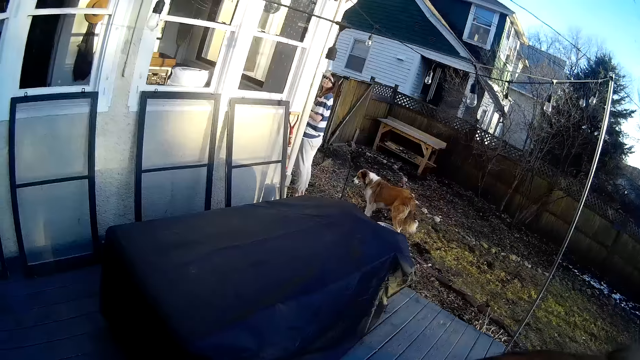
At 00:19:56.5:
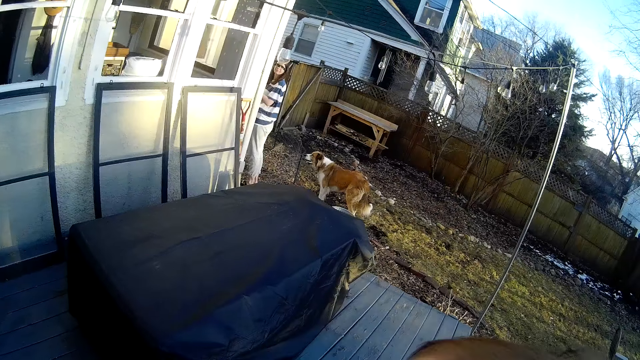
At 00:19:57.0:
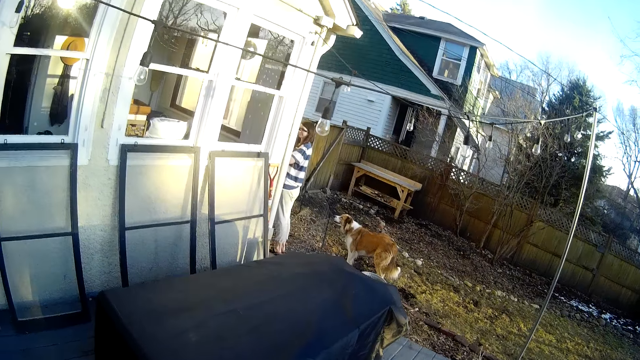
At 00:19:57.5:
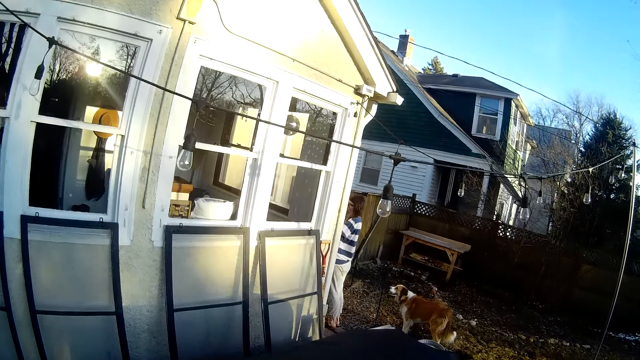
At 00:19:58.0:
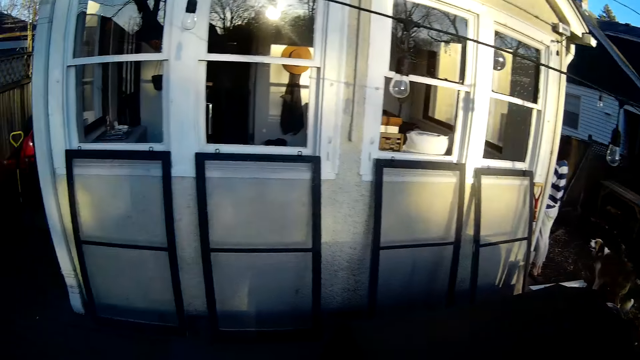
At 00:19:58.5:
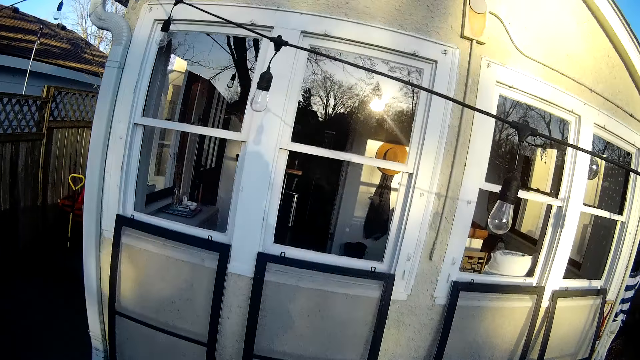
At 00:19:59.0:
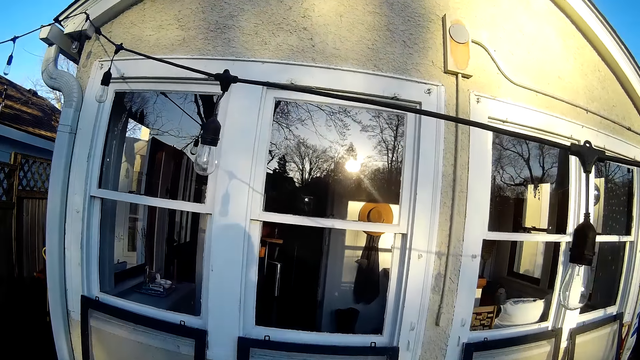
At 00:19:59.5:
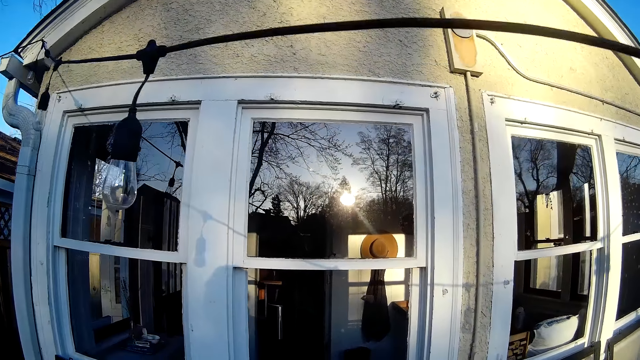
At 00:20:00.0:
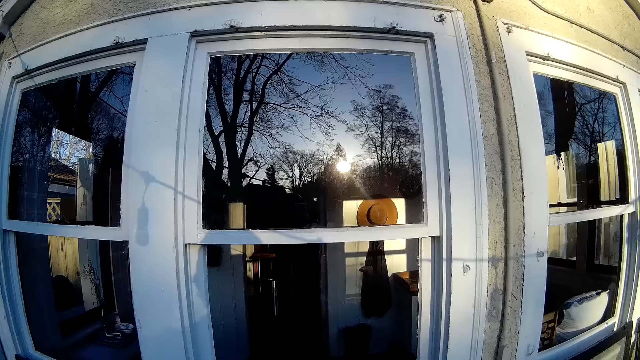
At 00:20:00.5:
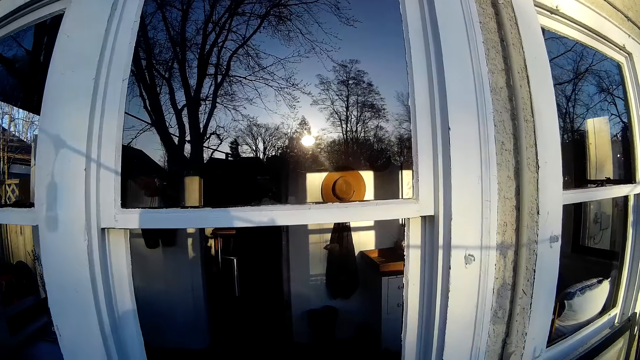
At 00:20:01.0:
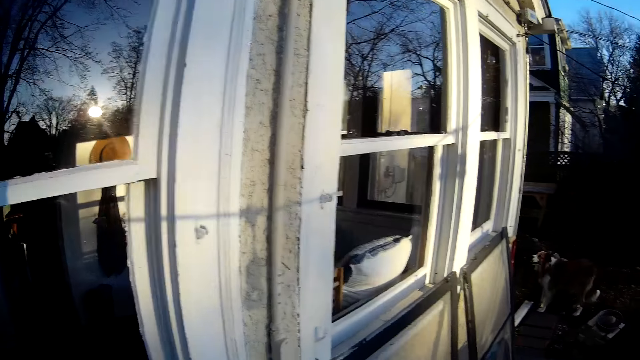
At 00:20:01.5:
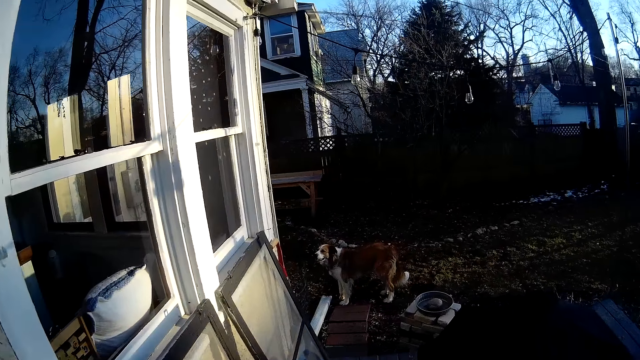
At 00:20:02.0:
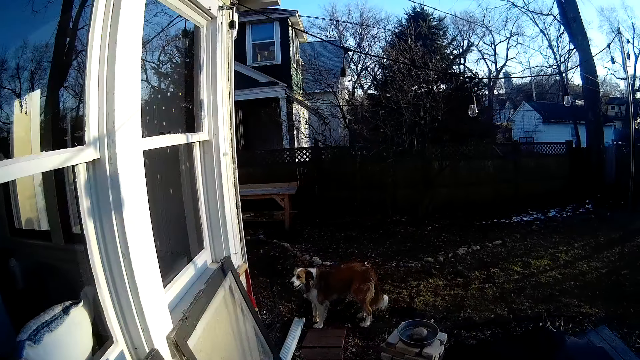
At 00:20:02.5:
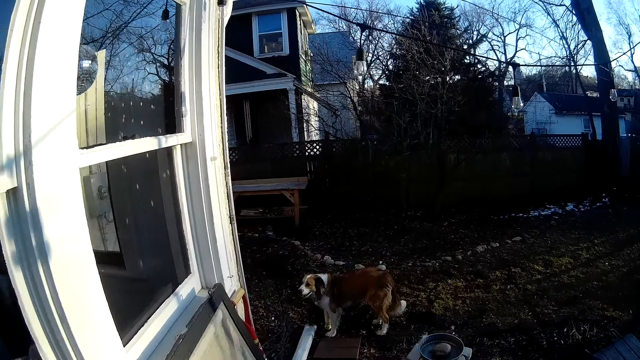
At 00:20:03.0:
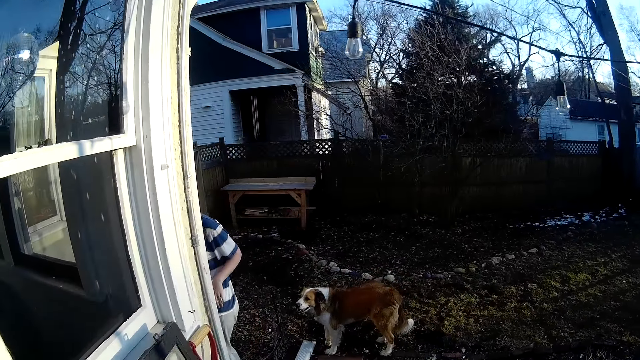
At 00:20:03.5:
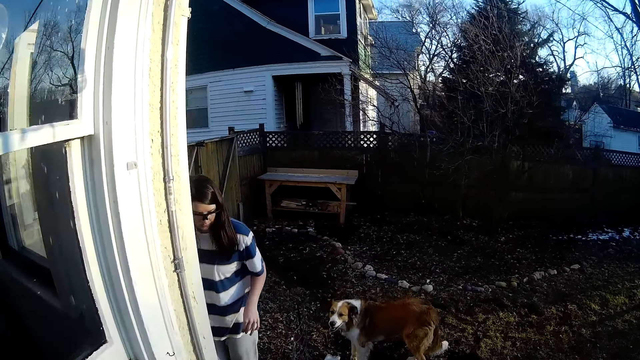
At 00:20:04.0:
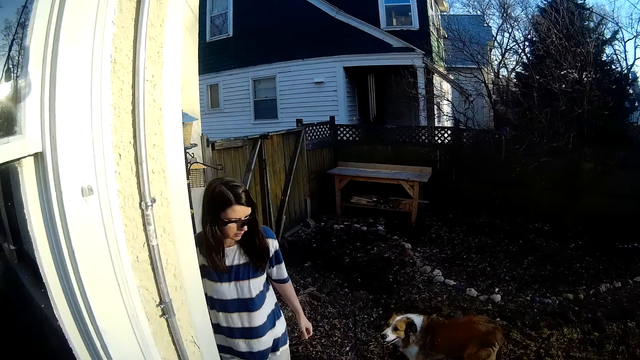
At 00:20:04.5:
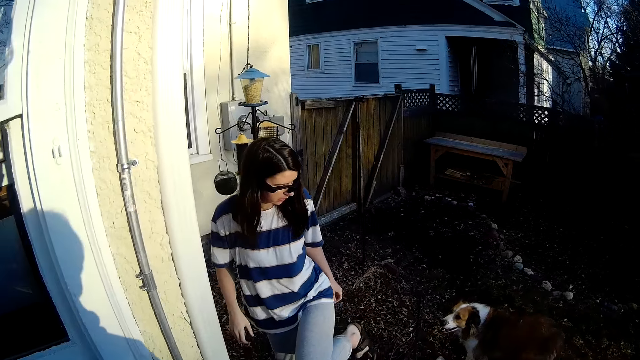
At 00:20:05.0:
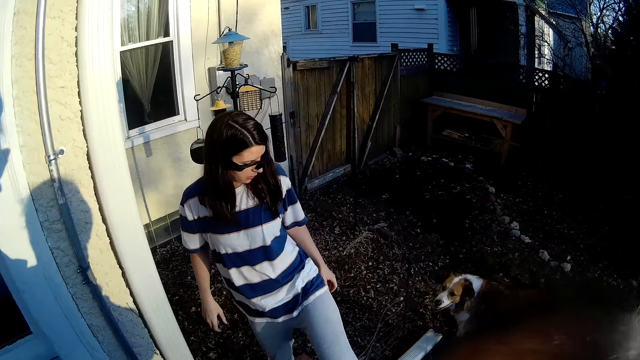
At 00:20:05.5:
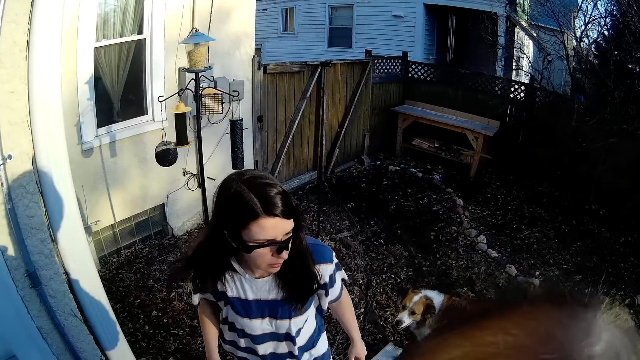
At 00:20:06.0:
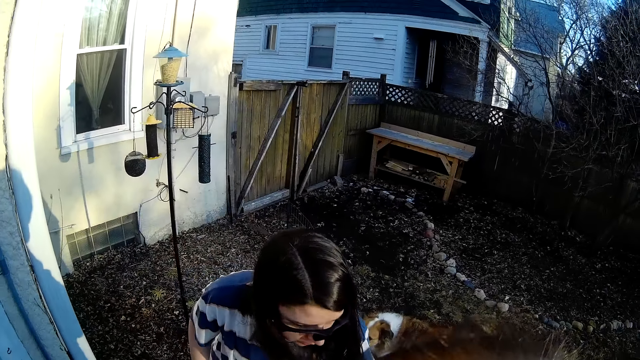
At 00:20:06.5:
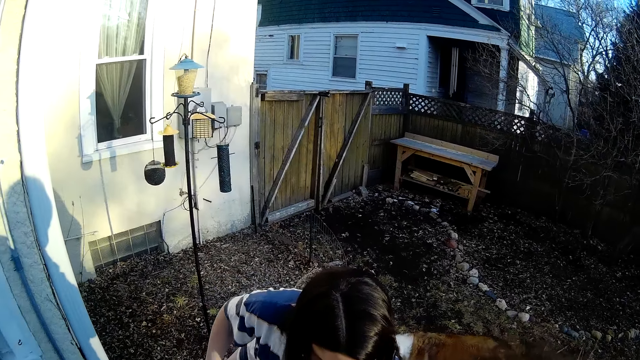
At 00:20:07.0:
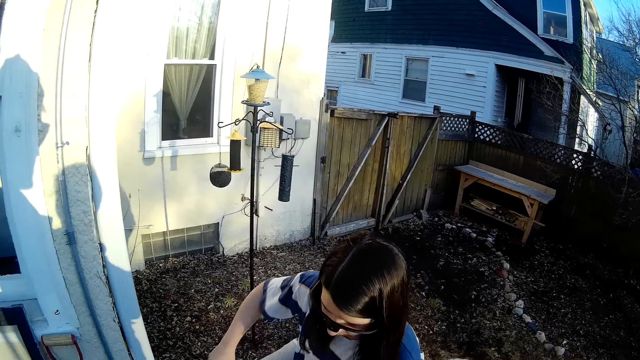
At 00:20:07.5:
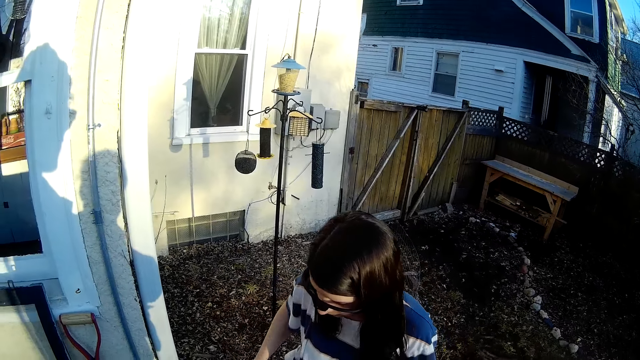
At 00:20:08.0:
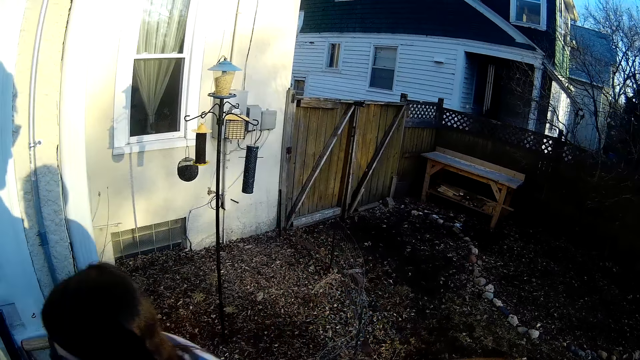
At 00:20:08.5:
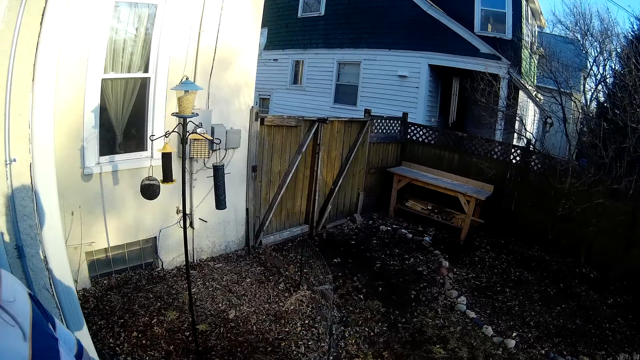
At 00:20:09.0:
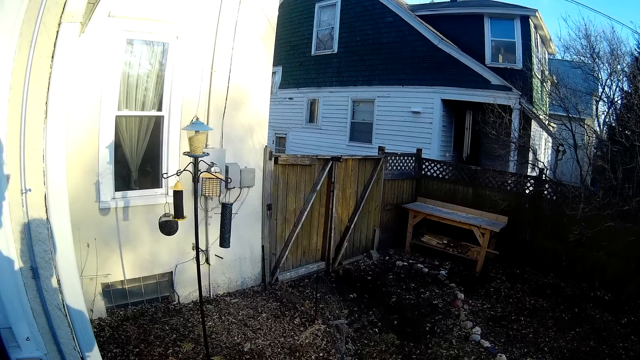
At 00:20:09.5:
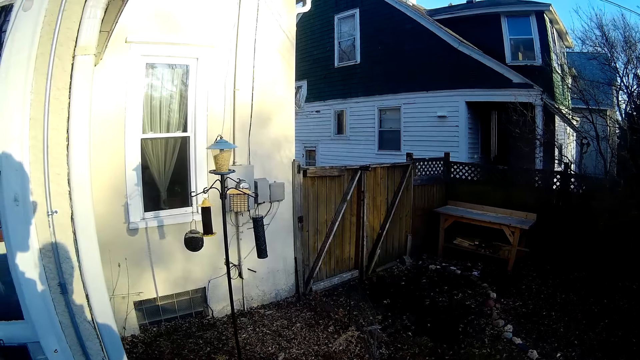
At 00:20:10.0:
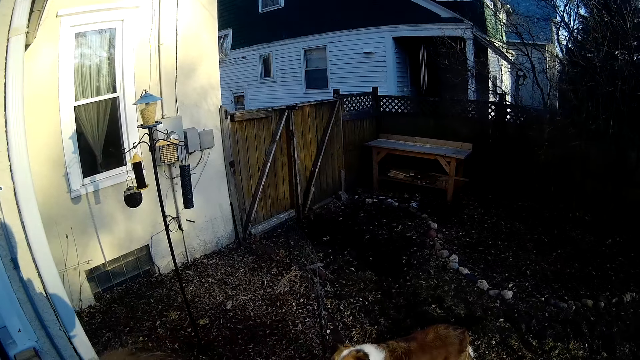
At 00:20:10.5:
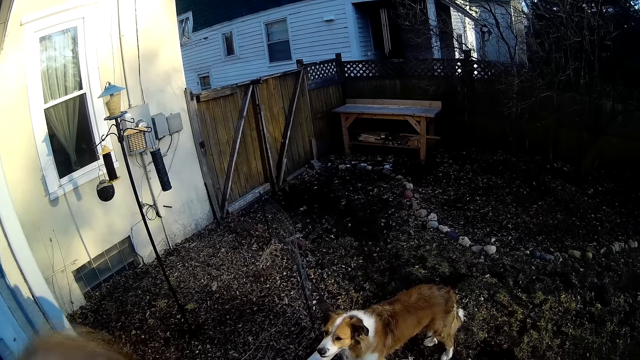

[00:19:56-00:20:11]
The camera wearer talks to a woman. They walk around. They walk toward the woman and a dog. They talk to the woman. The woman walks past the camera wearer.

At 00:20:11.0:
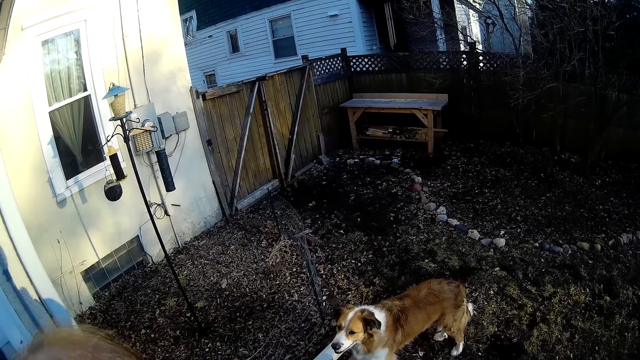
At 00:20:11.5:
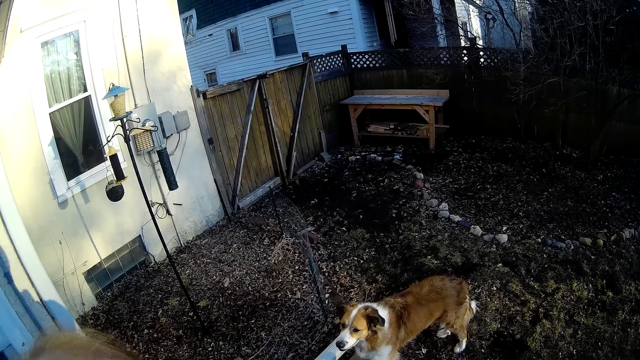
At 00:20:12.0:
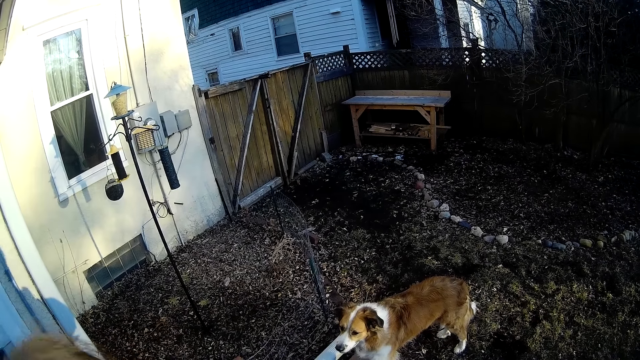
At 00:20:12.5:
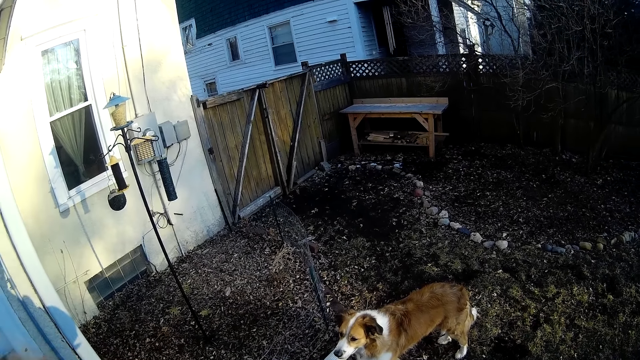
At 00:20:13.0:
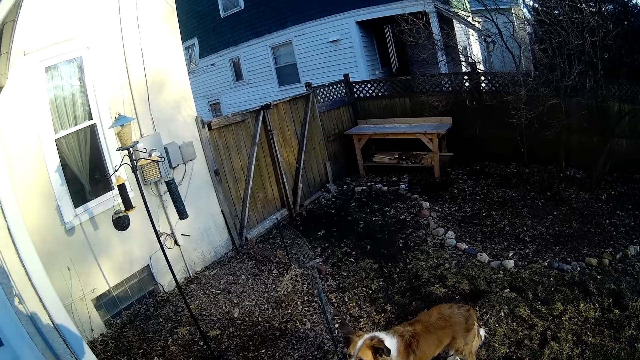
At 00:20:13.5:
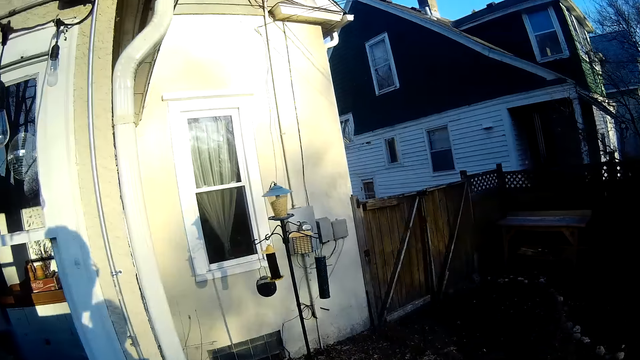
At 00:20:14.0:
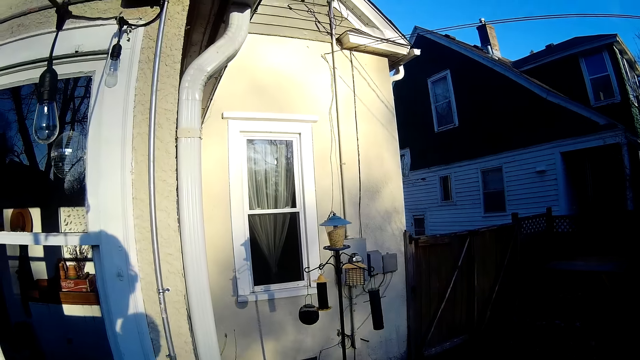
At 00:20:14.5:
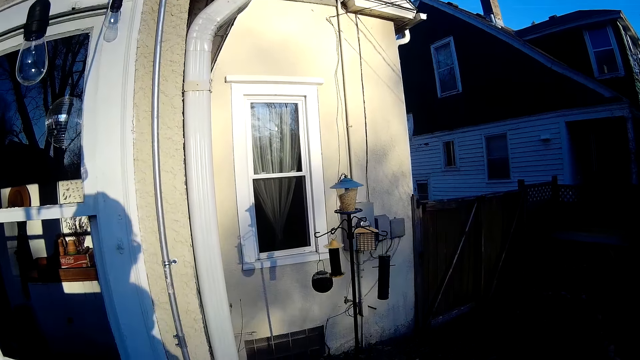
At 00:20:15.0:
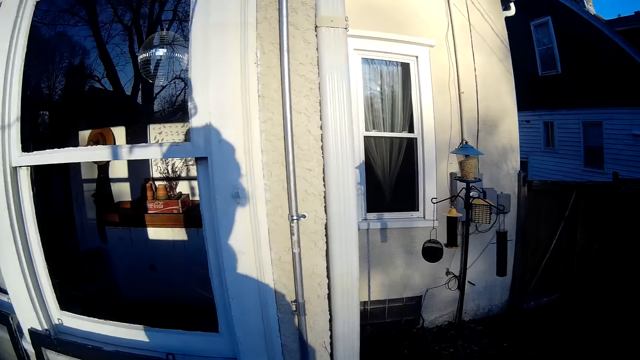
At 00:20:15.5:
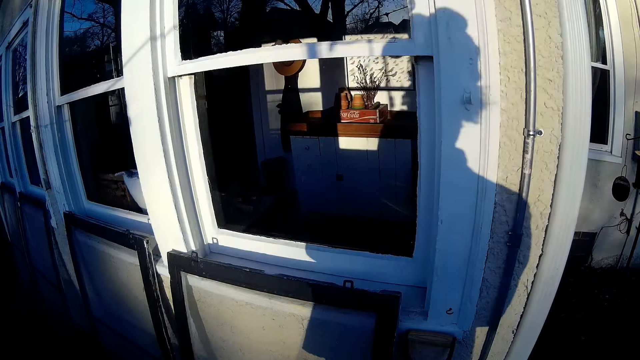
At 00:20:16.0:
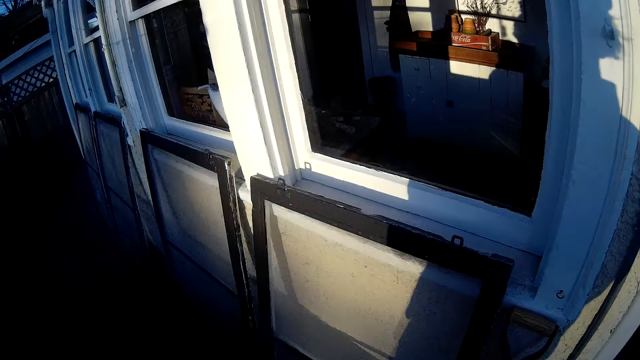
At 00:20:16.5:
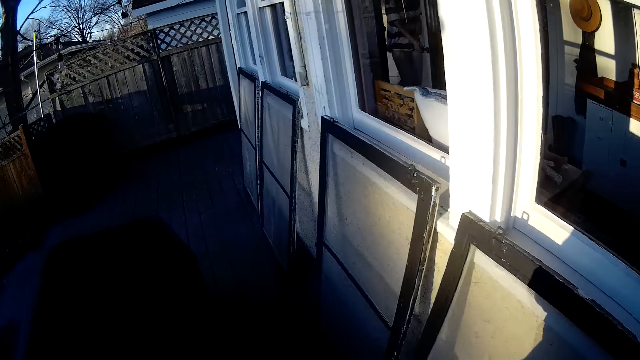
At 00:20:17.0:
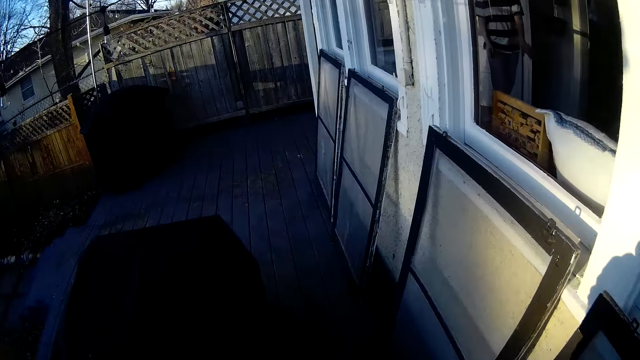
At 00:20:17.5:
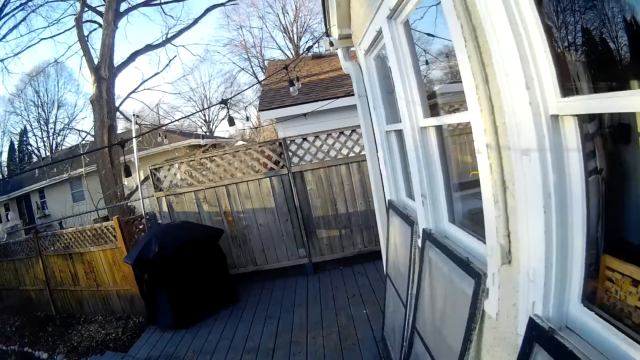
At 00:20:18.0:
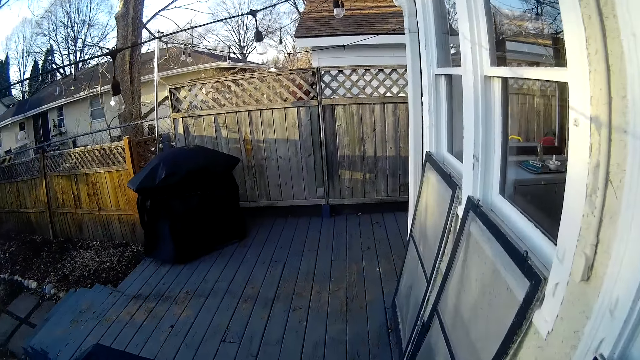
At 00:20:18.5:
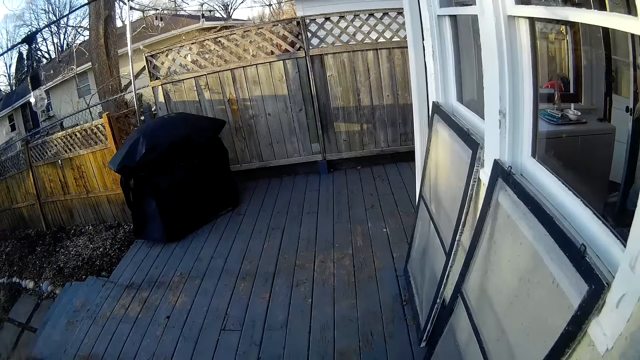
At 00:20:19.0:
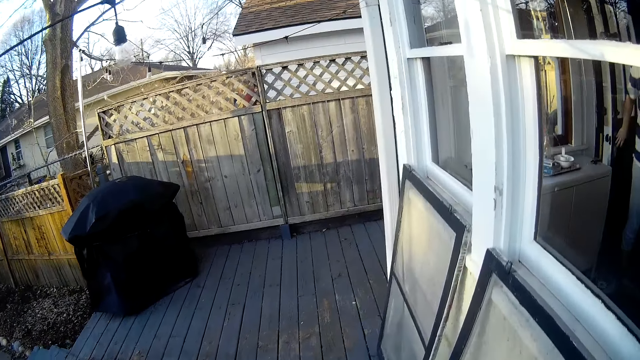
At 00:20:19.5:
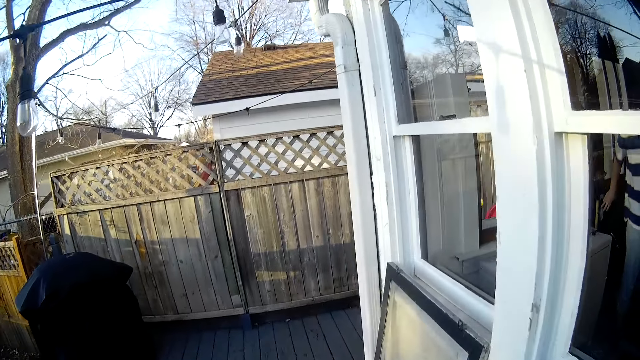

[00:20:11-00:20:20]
The camera wearer walks away from the dog. They walk around.
